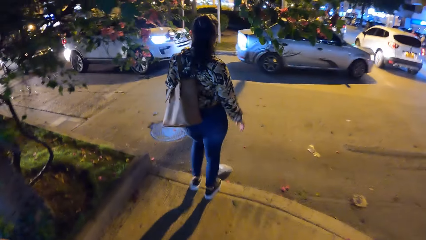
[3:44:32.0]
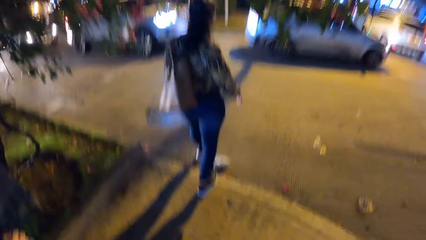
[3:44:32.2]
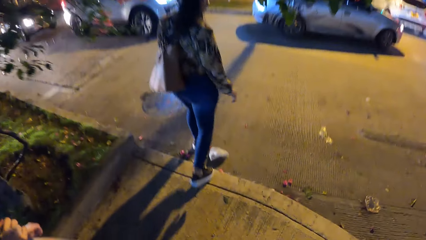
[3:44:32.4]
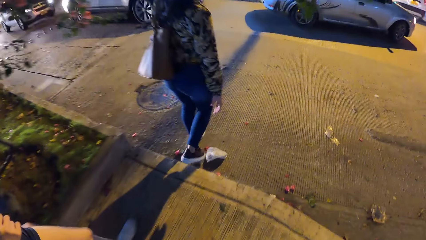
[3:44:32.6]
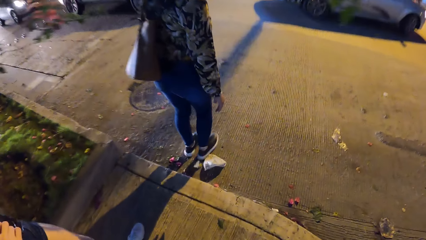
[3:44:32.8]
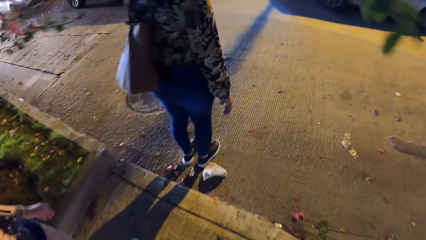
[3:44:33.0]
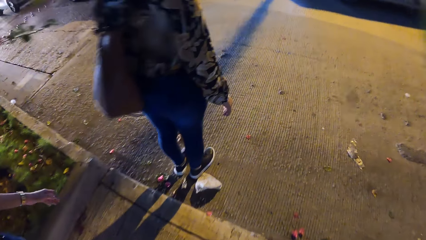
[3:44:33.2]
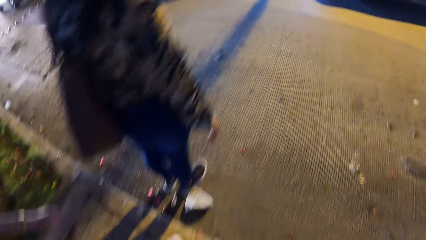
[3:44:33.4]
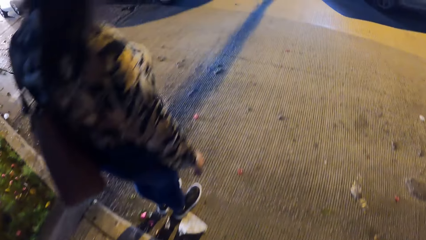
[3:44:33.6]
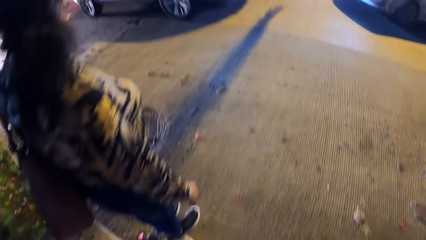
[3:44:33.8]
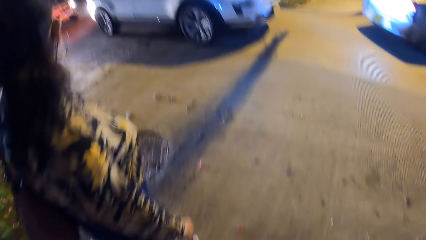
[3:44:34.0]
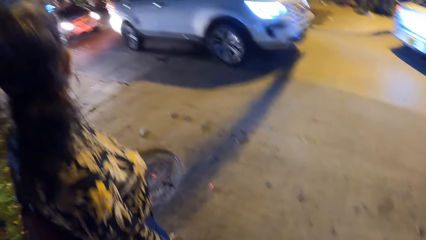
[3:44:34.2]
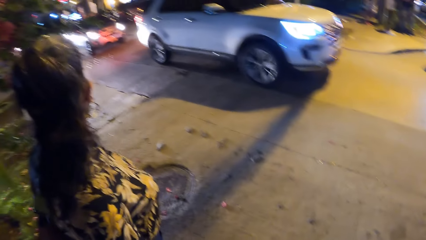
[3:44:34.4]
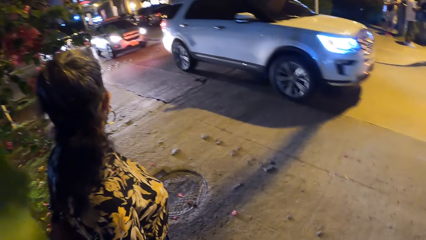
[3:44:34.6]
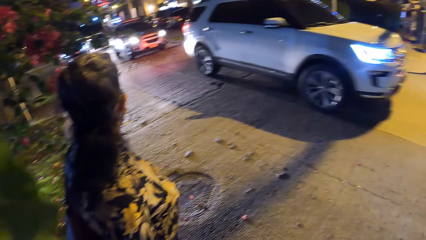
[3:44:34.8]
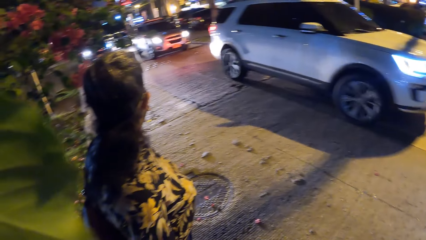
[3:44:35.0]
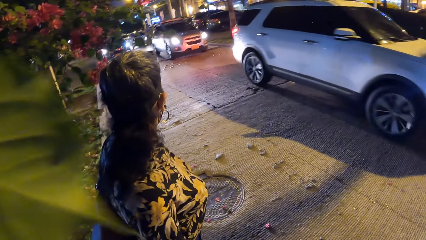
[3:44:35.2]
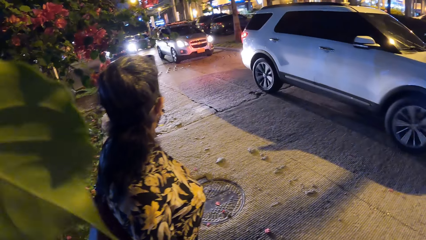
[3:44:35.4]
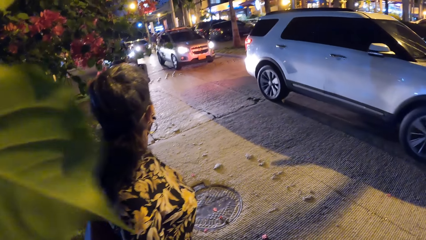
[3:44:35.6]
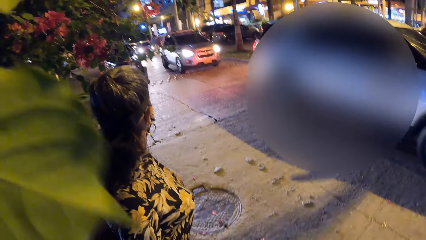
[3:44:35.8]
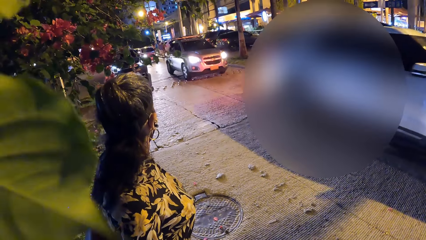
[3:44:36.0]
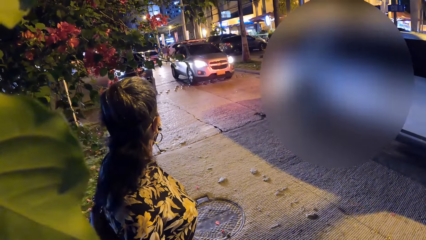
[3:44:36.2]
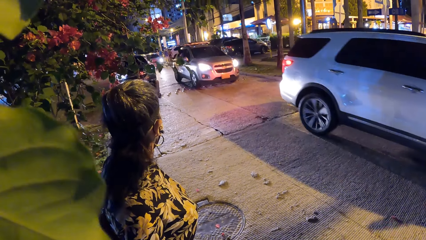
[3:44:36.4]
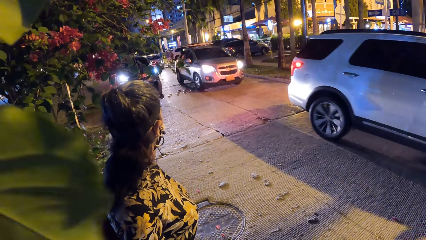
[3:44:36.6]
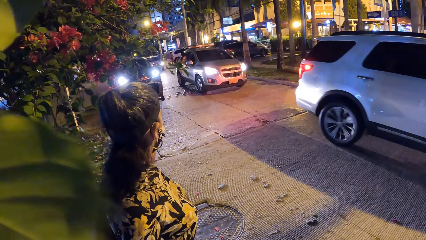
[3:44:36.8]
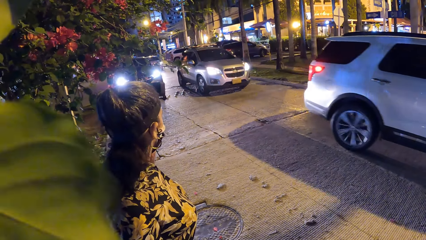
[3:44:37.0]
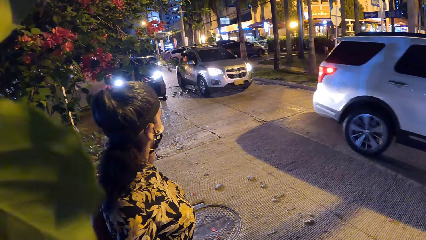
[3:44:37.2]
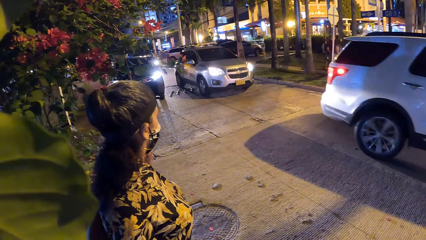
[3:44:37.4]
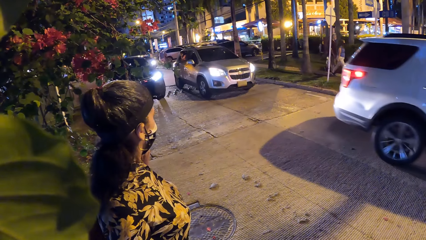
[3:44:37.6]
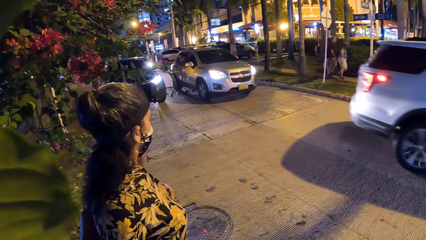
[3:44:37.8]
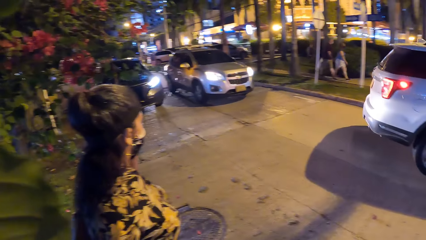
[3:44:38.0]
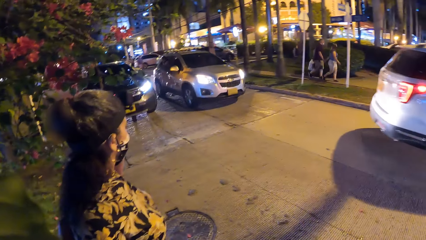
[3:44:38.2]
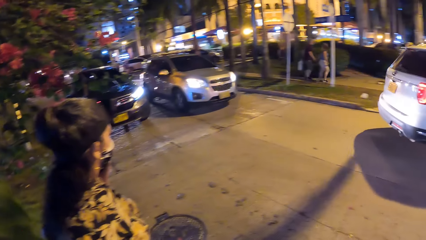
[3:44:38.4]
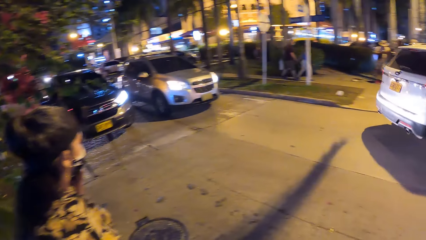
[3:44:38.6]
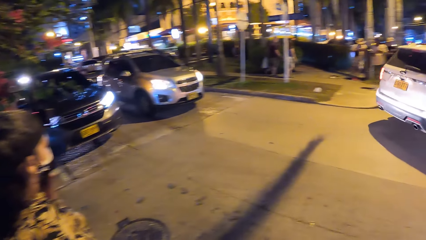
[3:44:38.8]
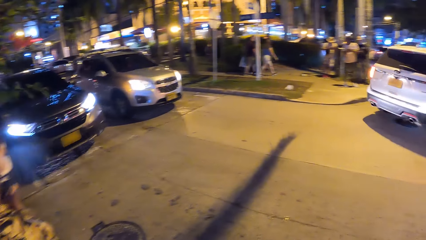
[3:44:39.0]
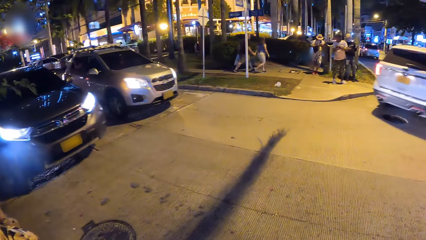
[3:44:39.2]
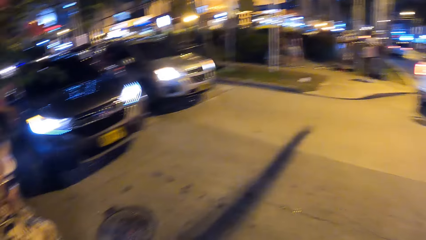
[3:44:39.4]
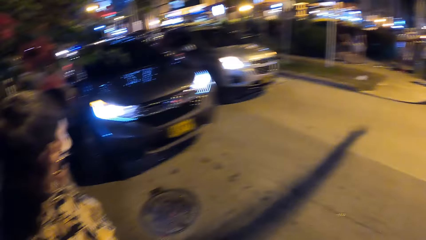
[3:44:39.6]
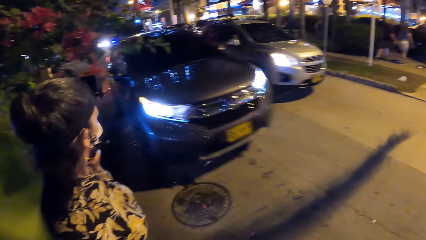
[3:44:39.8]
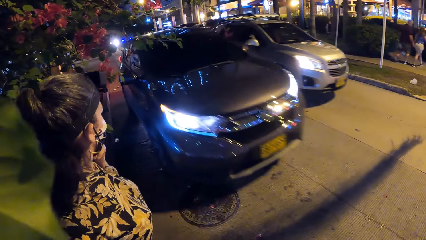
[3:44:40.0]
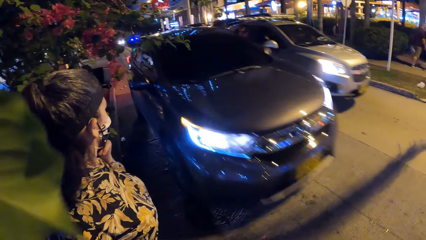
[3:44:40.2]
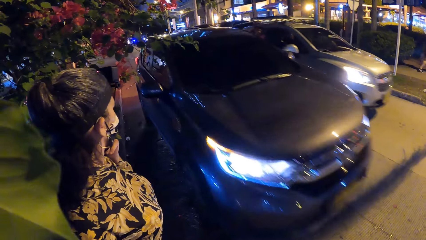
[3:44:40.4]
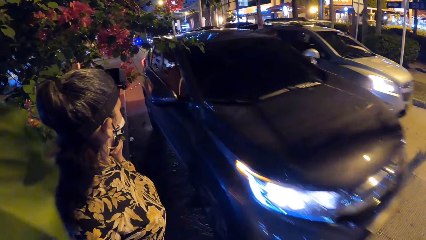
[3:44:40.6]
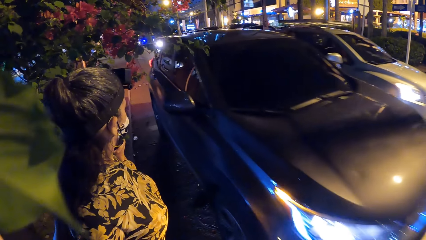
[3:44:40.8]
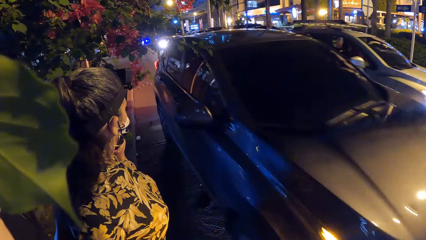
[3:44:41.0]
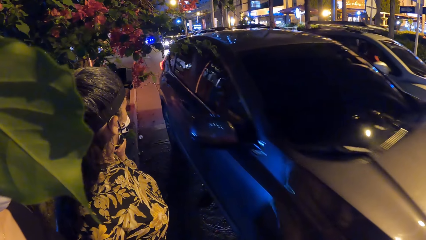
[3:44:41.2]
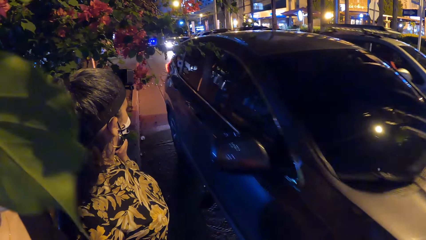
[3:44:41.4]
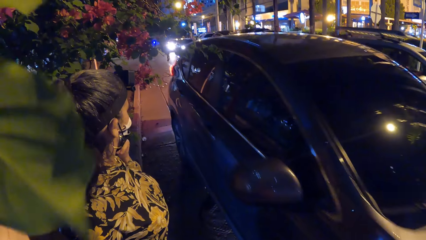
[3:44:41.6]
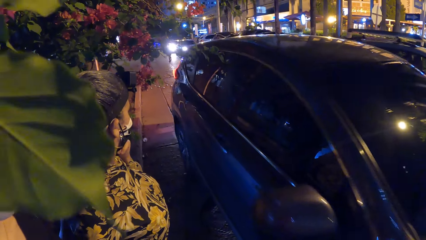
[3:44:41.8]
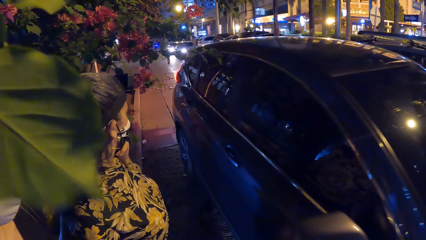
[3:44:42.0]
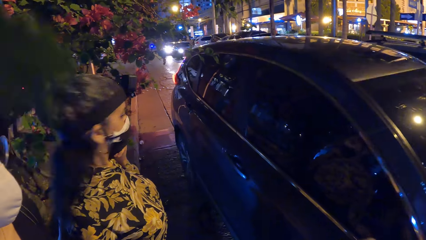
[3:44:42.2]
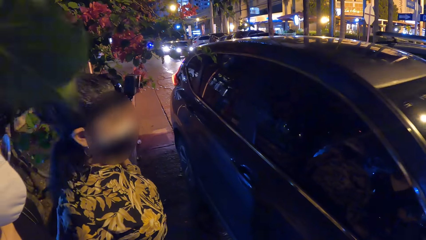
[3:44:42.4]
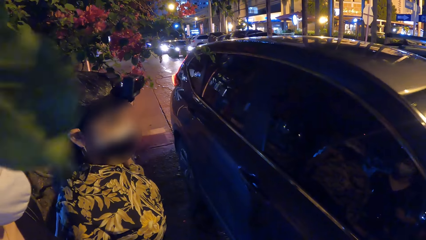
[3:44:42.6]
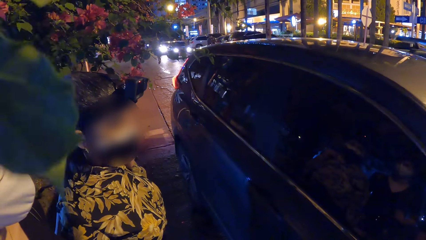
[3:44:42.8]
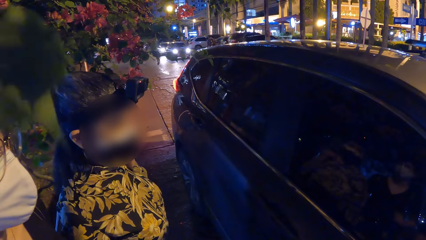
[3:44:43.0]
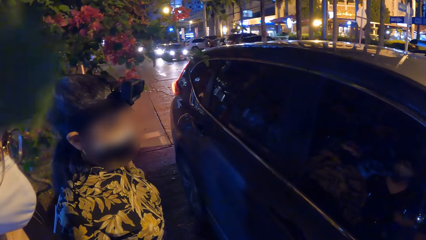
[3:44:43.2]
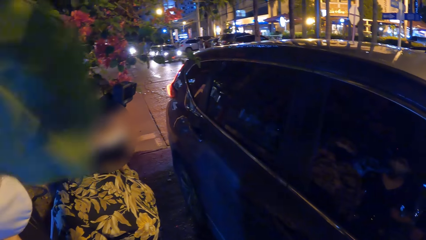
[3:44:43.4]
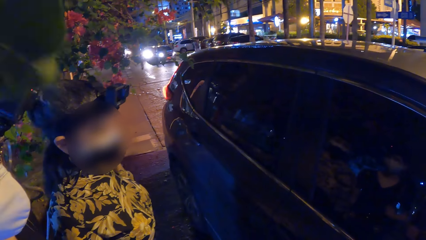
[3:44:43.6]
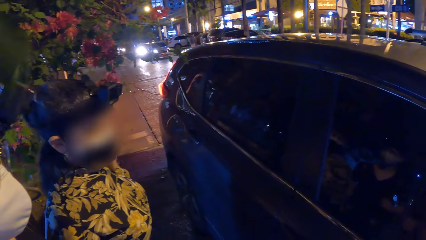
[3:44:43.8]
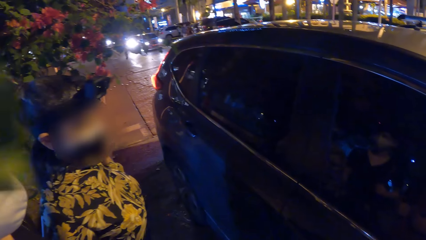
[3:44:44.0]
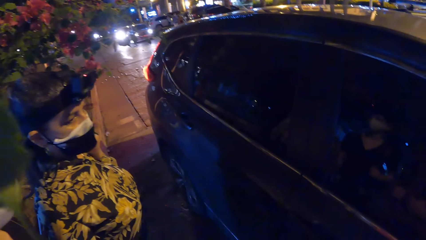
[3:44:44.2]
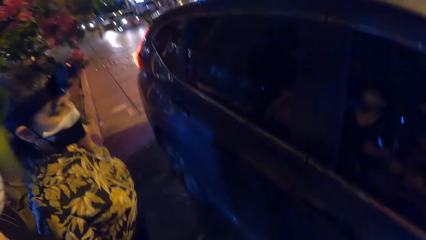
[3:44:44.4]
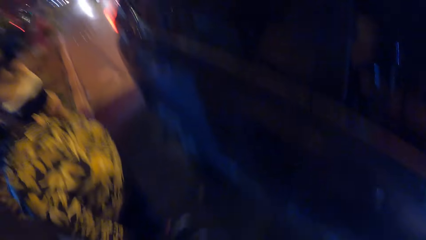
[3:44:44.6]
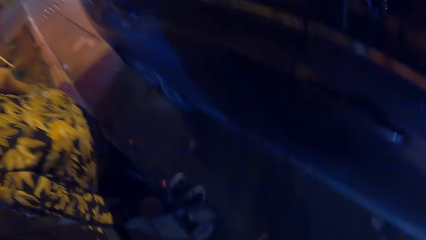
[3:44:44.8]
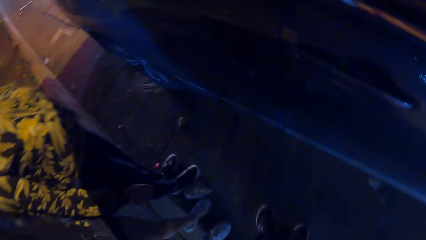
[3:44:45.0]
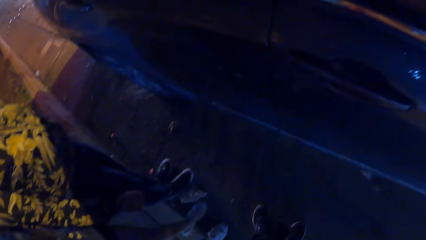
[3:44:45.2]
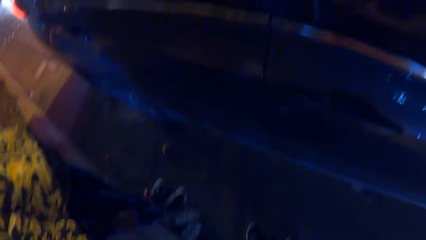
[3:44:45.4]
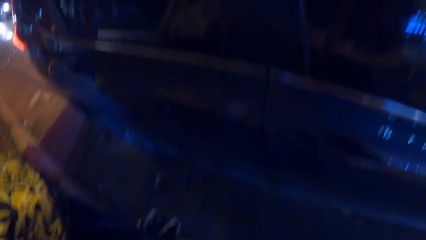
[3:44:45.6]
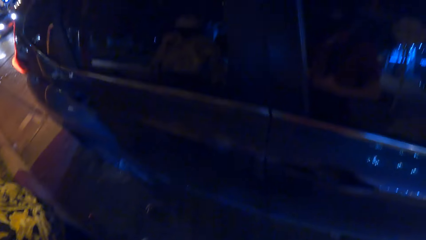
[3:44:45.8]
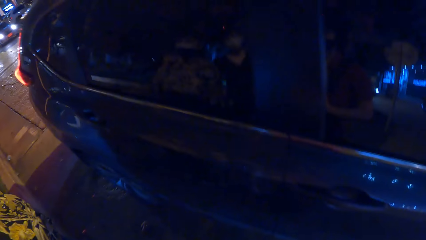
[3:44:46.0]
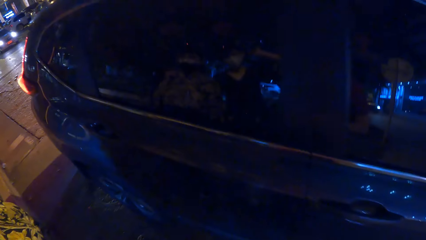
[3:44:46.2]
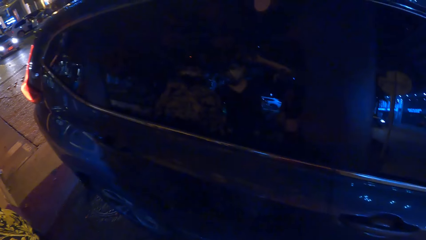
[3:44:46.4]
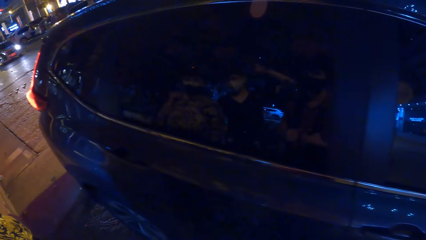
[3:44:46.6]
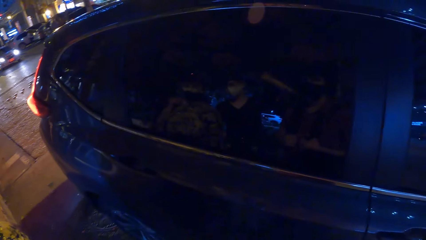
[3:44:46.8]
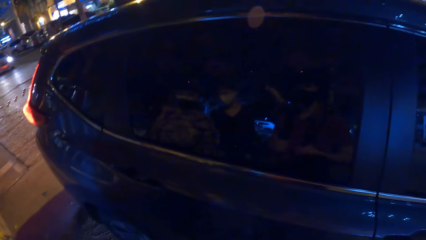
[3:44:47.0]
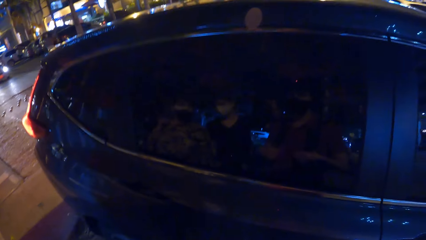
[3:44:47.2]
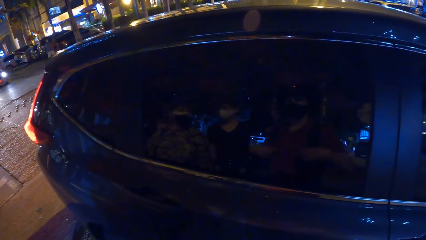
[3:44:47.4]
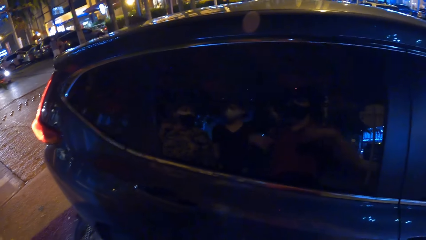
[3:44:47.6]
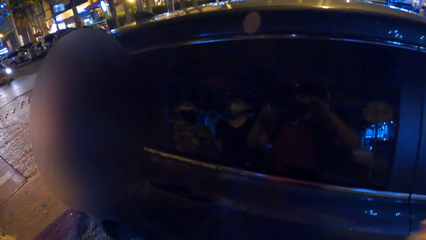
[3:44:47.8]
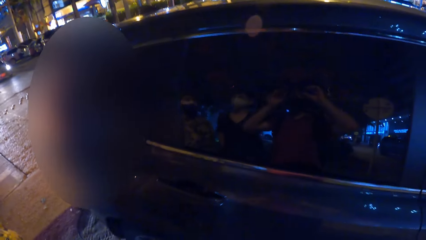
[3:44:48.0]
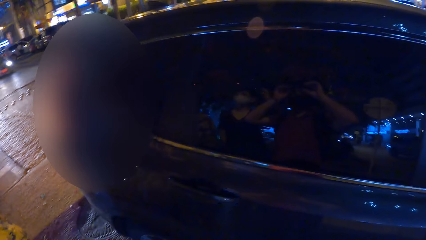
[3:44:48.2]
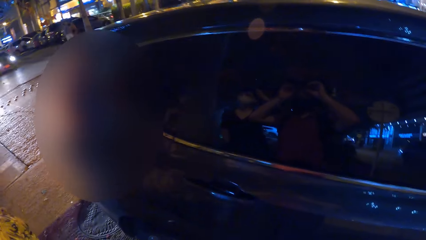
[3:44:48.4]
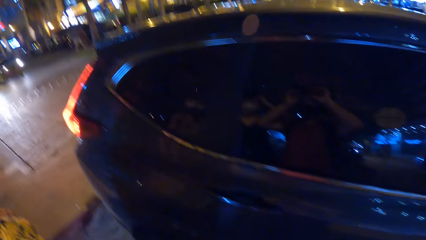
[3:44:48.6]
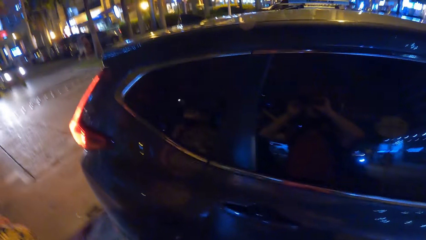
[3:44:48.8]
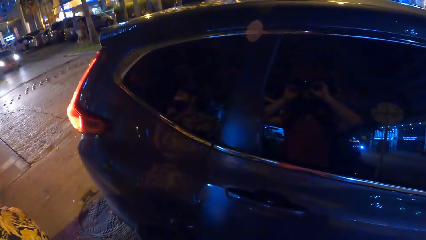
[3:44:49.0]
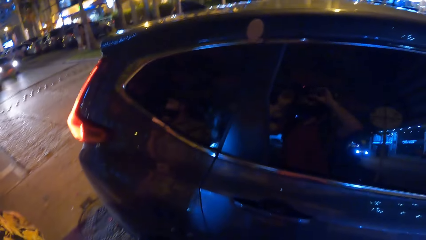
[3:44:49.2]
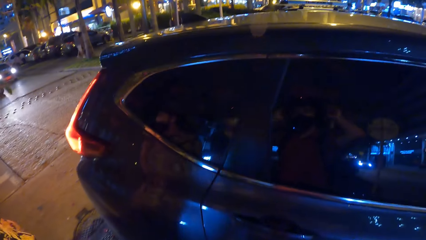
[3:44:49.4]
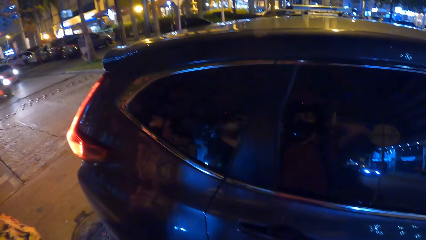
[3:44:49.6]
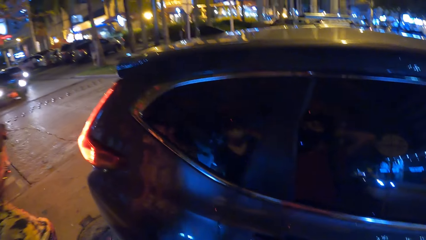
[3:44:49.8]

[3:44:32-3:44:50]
A woman stops walking. The camera wearer stops walking. She and the woman stare around the road. She adjusts a camera on her head with her hands.
